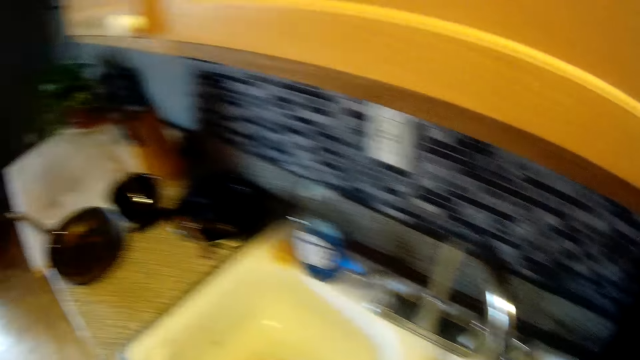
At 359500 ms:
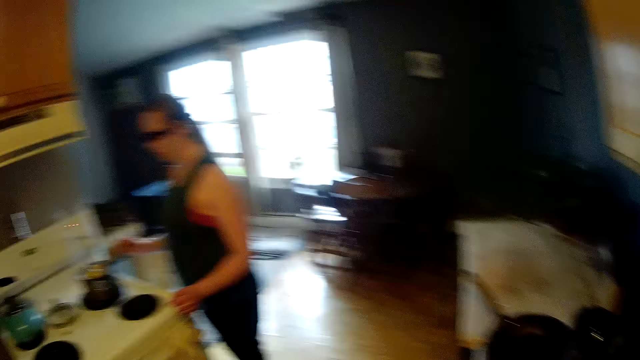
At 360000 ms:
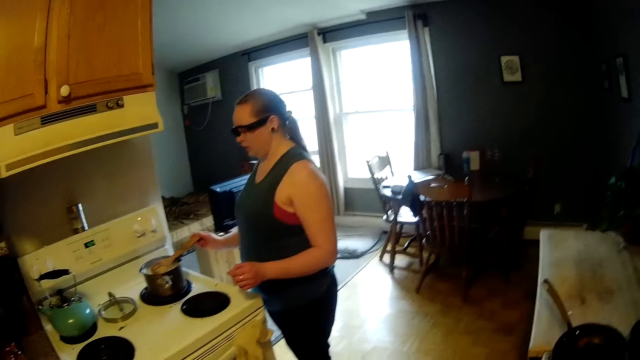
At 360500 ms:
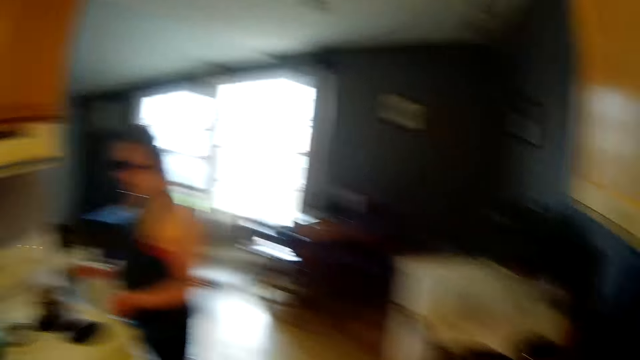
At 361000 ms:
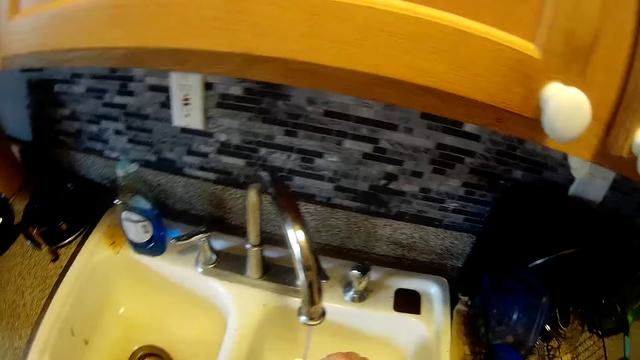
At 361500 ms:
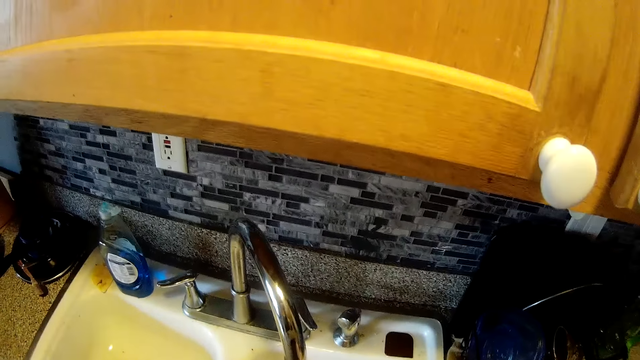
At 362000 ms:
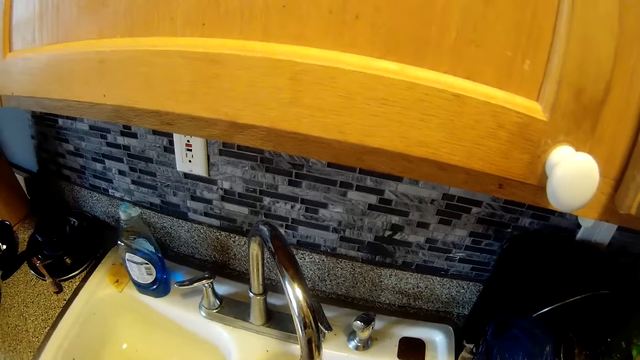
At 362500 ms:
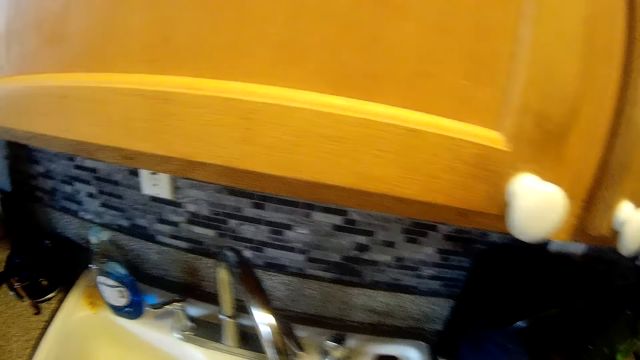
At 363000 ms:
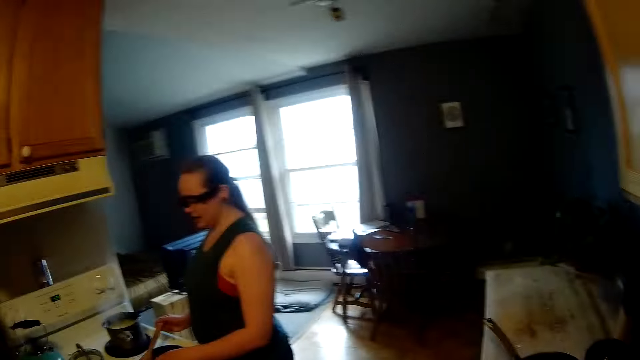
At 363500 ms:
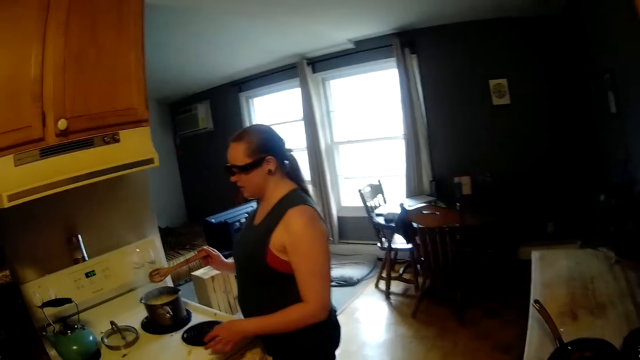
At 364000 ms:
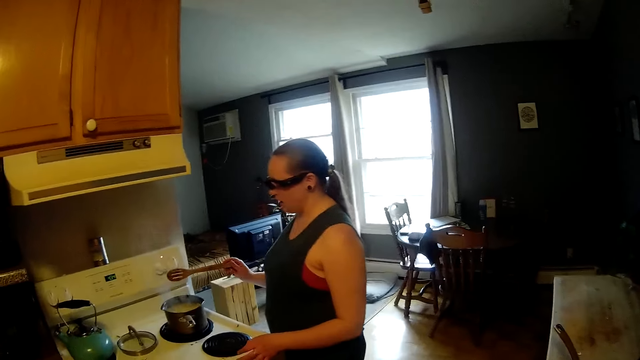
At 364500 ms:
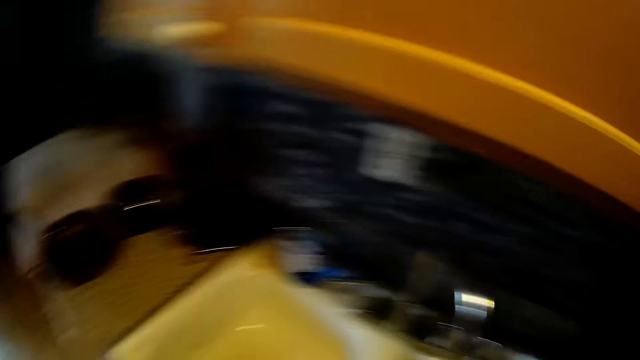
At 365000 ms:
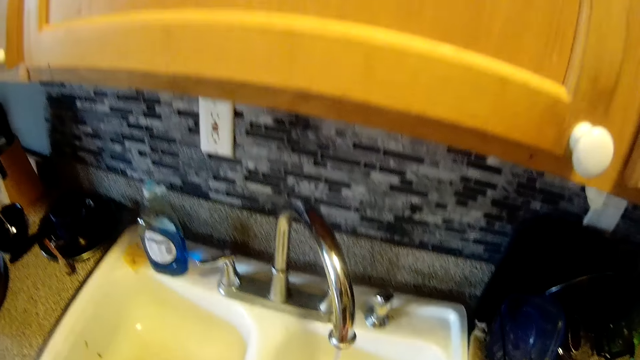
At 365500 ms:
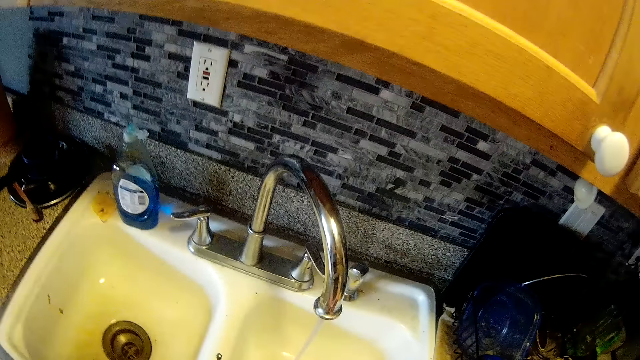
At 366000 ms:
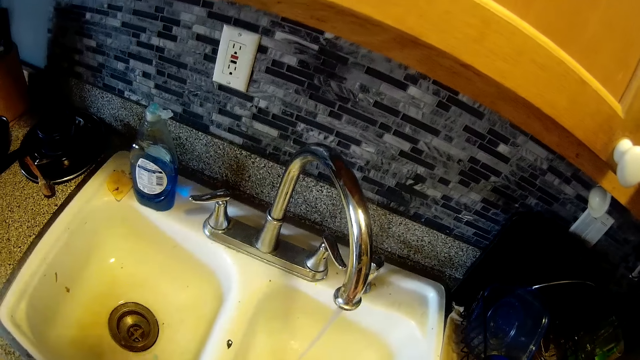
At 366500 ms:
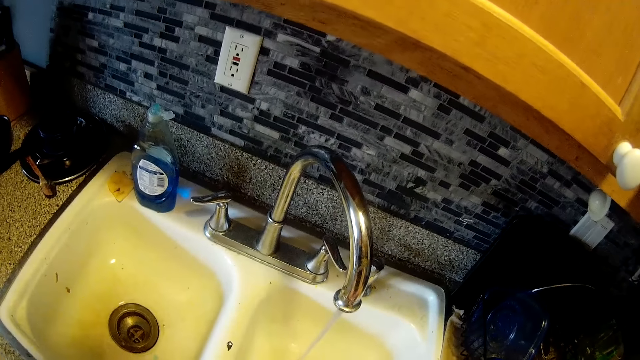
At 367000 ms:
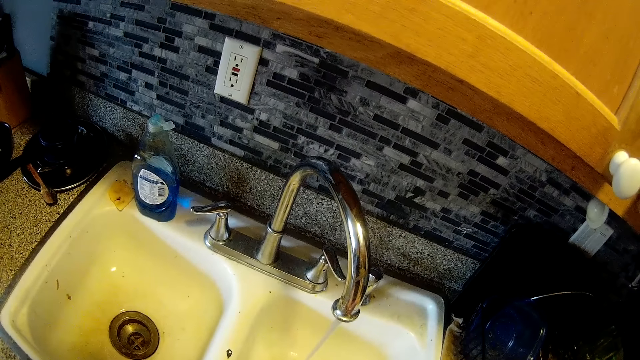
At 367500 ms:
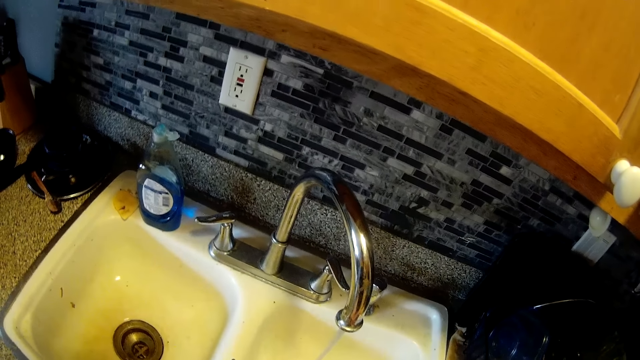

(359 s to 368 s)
The camera wearer talks to a woman. The woman serves pasta onto a plate on a kitchen countertop with her right hand.

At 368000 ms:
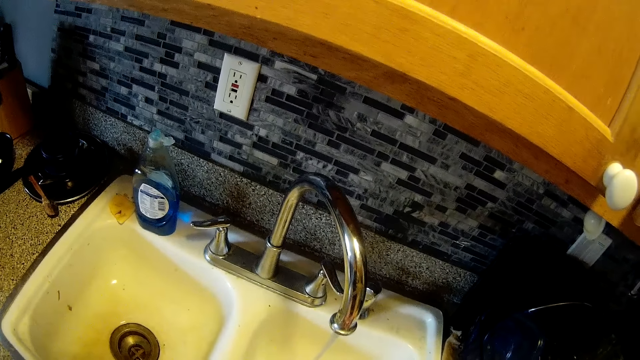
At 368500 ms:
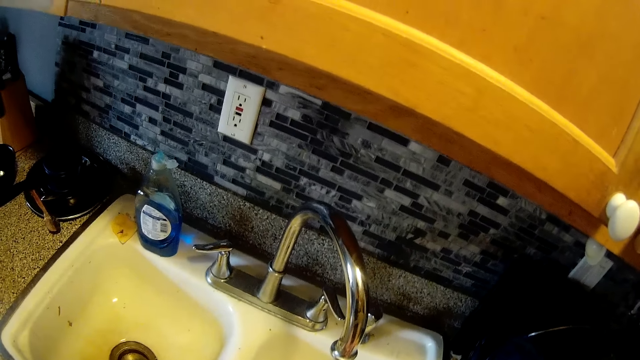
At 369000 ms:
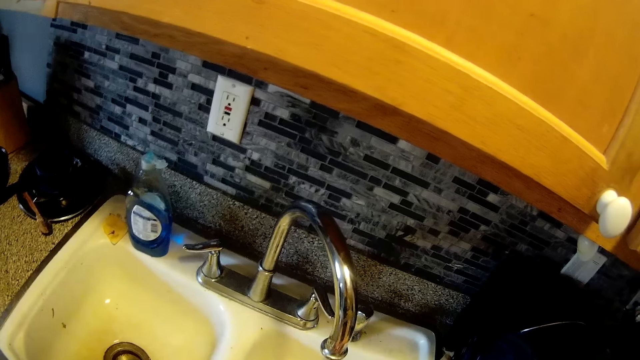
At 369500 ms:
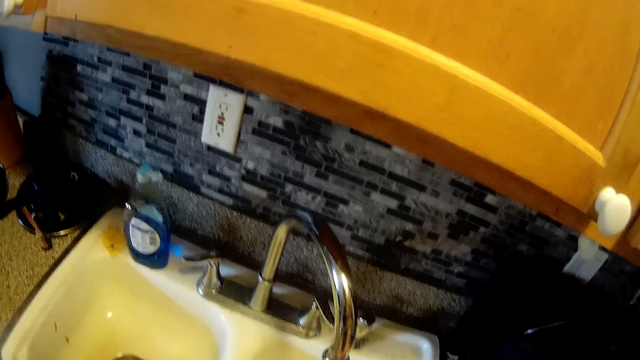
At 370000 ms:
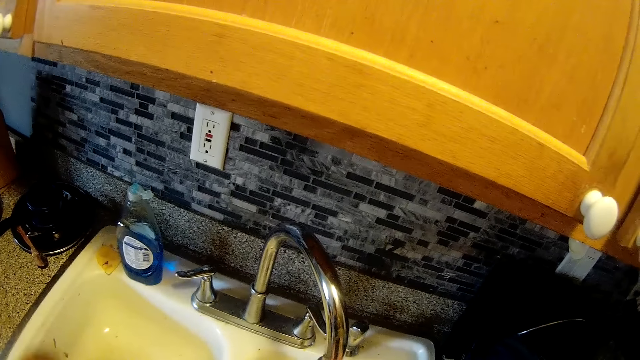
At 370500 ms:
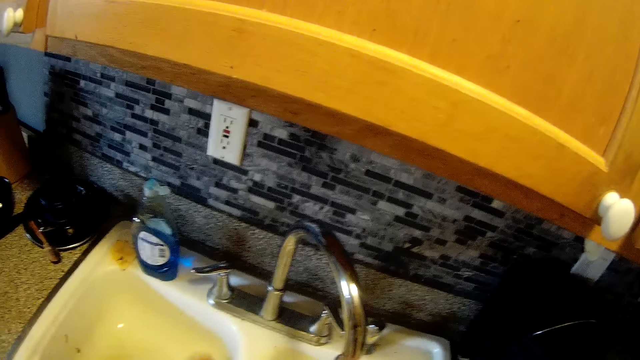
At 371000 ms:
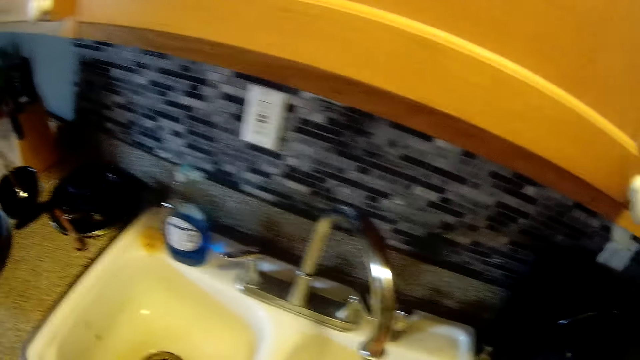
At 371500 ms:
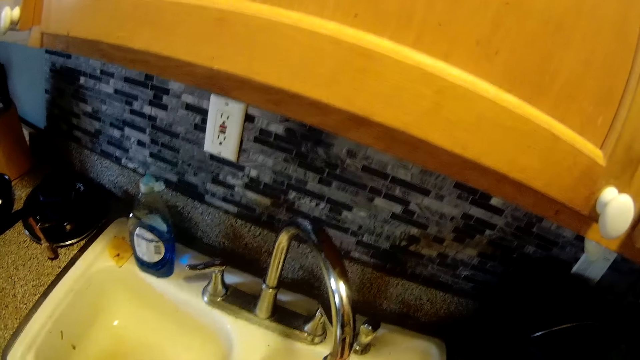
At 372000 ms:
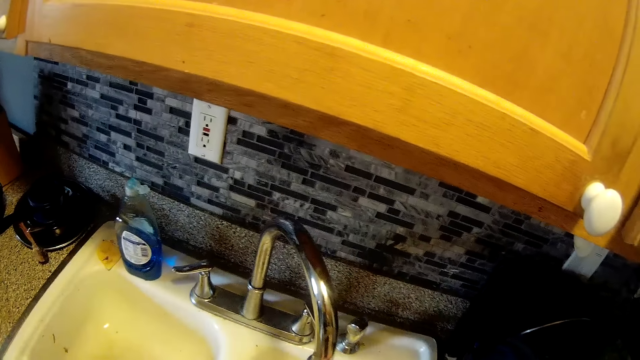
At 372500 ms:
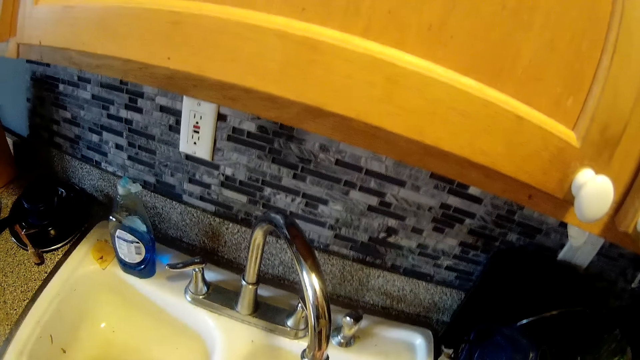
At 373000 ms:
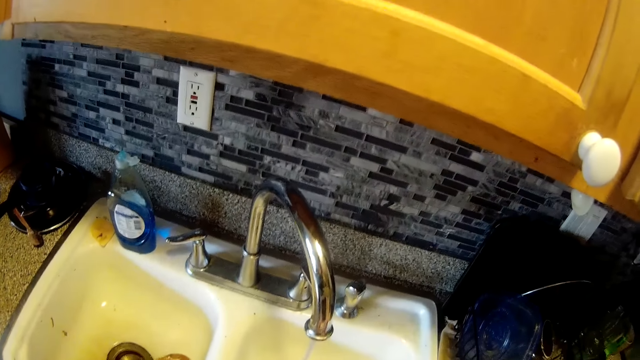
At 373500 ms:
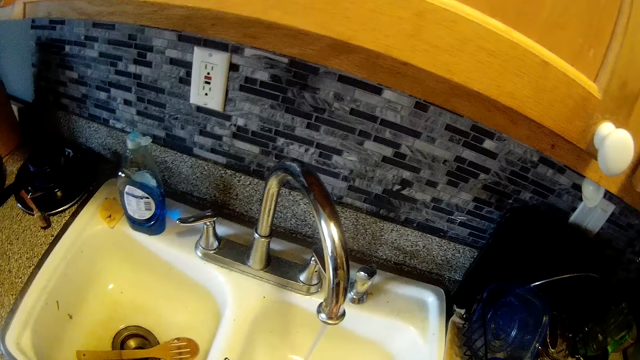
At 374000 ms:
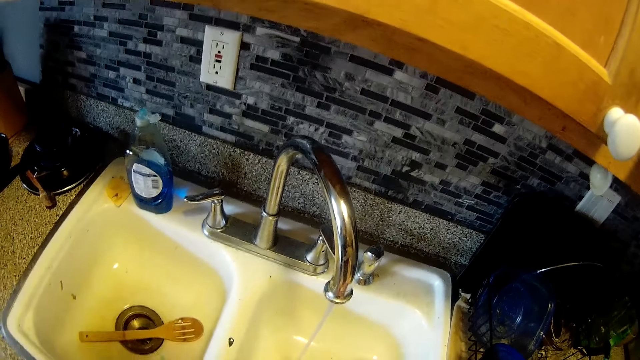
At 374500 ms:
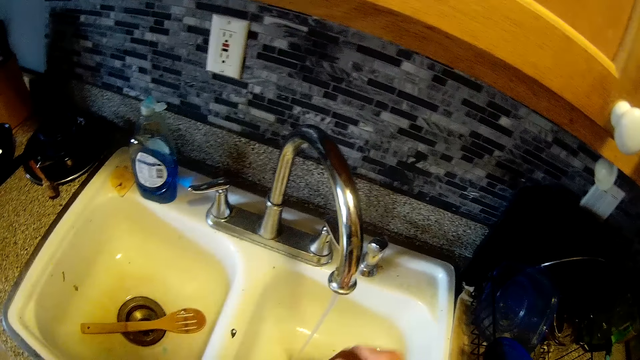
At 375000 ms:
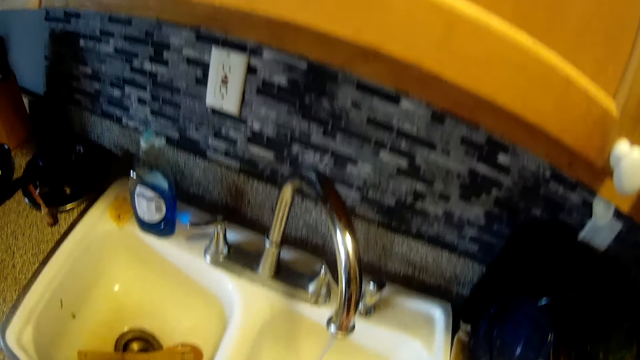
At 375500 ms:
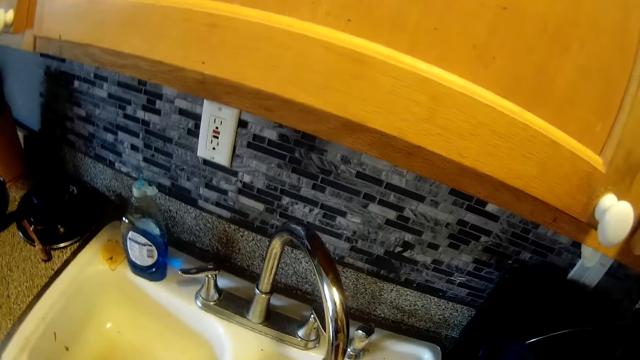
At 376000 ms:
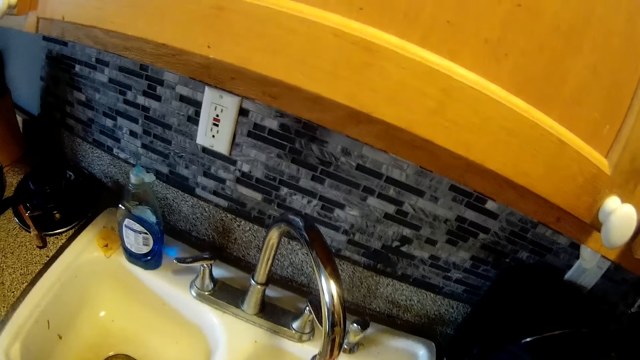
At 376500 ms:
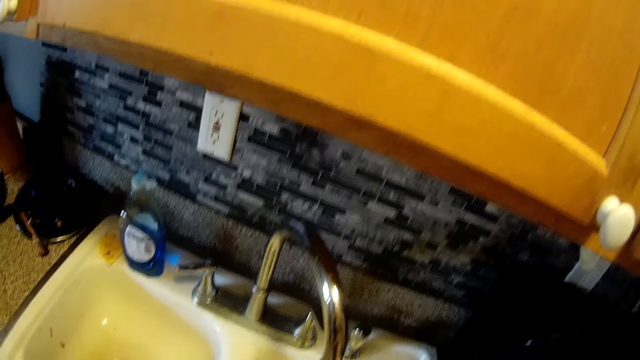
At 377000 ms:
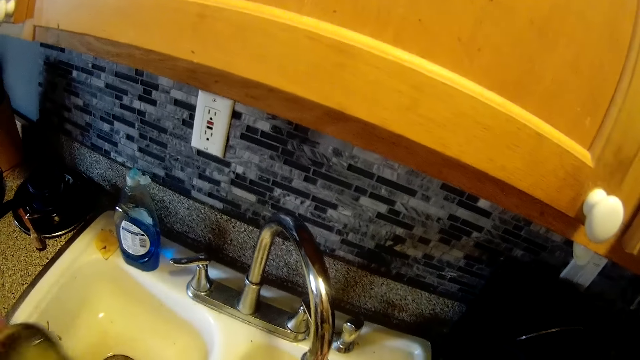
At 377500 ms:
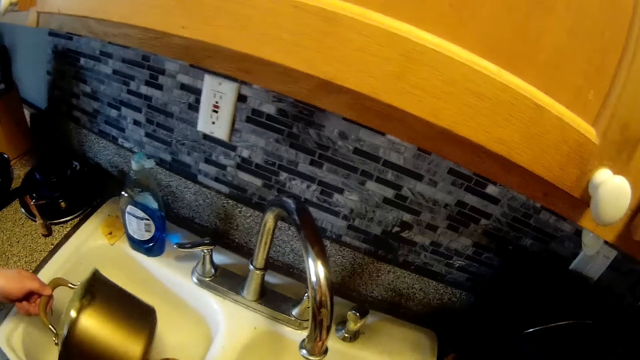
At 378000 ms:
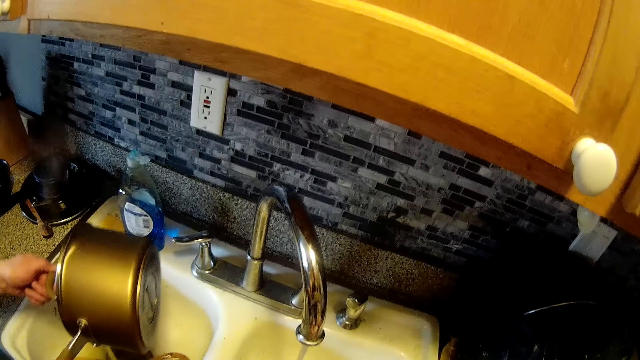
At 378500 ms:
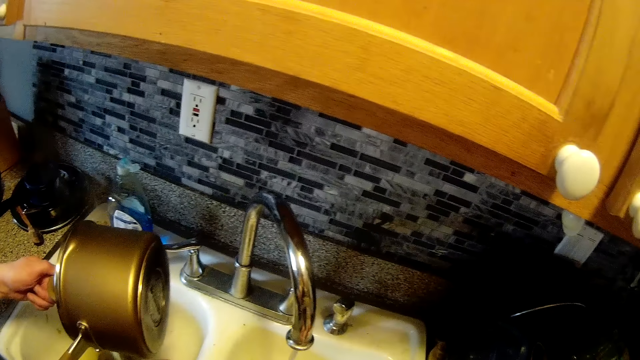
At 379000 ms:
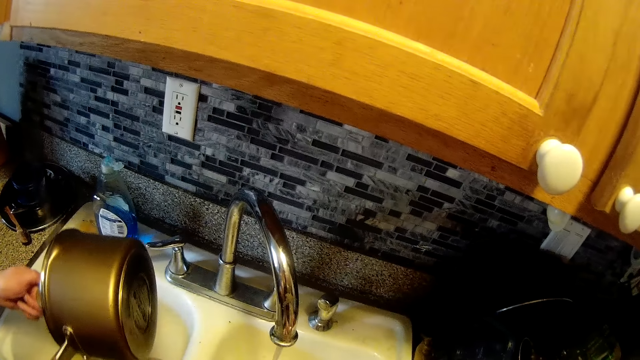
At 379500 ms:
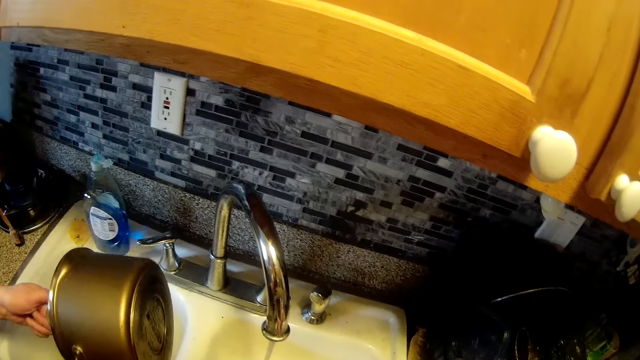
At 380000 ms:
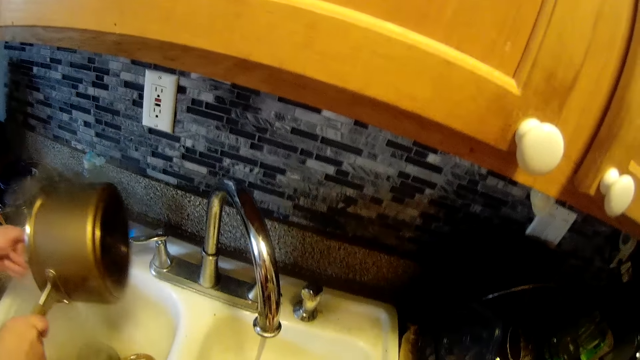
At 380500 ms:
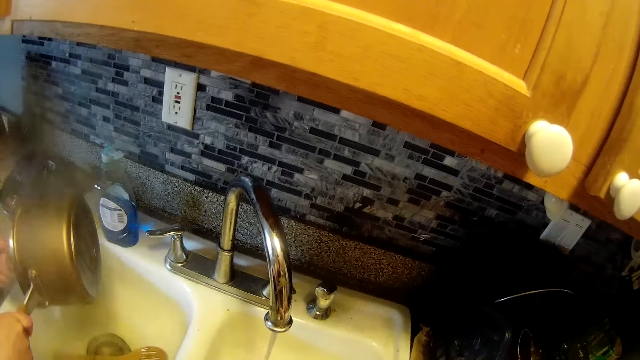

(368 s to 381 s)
The camera wearer drops the spoon in the sink with his left hand. The woman pours water into the kitchen sink from a pot with her hands.
